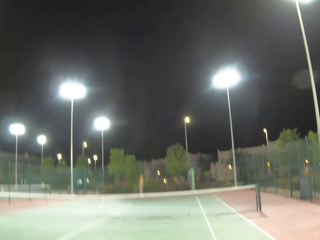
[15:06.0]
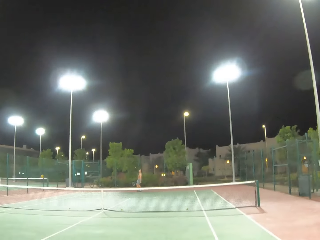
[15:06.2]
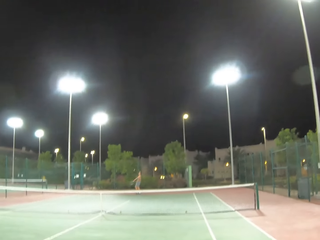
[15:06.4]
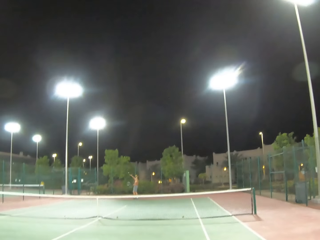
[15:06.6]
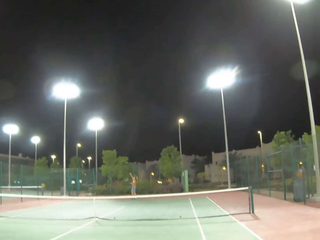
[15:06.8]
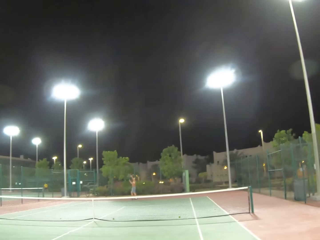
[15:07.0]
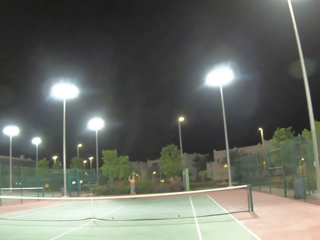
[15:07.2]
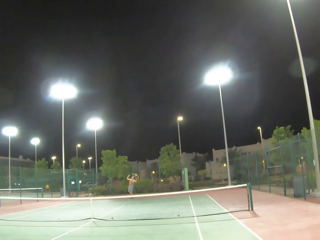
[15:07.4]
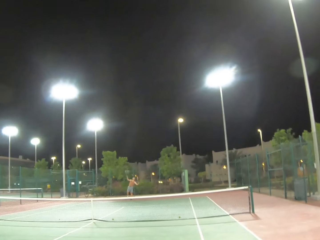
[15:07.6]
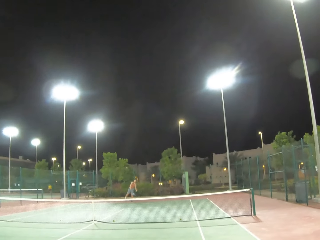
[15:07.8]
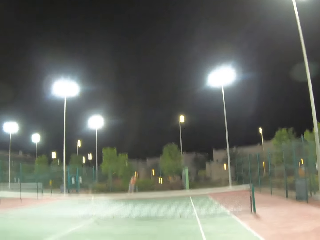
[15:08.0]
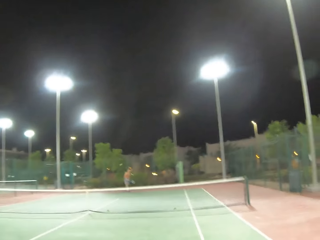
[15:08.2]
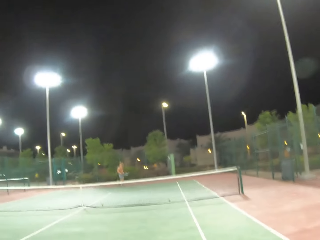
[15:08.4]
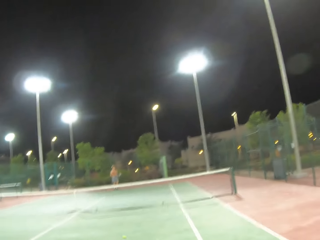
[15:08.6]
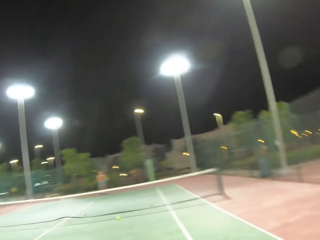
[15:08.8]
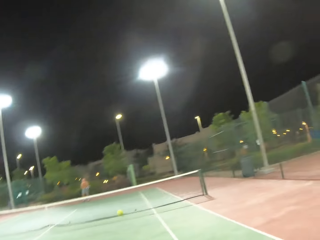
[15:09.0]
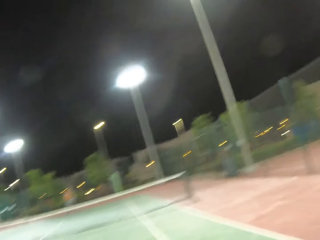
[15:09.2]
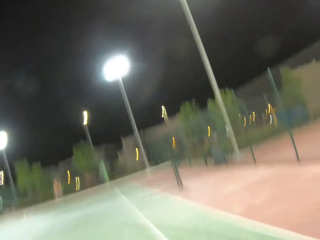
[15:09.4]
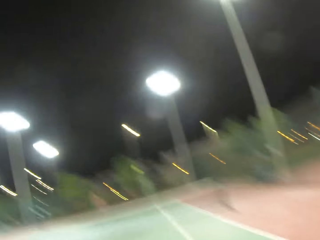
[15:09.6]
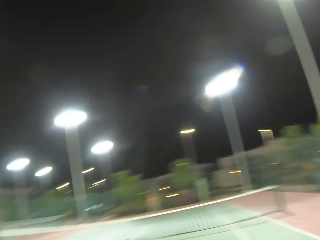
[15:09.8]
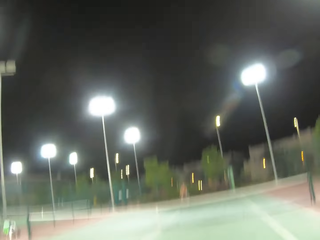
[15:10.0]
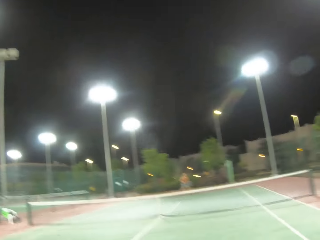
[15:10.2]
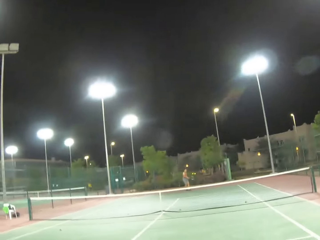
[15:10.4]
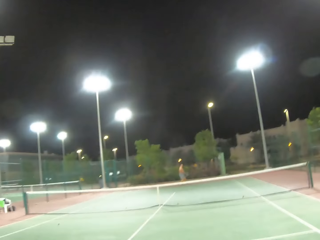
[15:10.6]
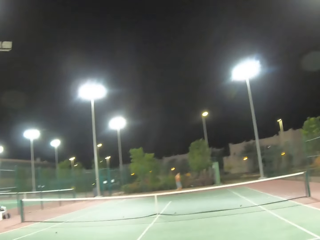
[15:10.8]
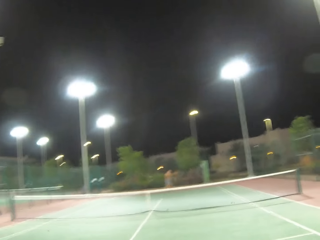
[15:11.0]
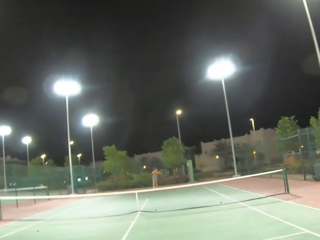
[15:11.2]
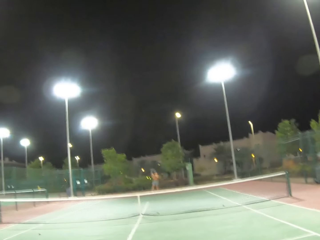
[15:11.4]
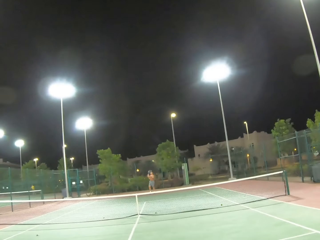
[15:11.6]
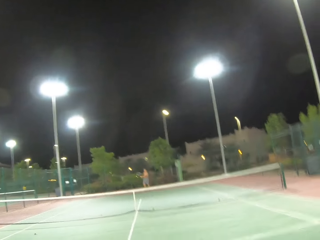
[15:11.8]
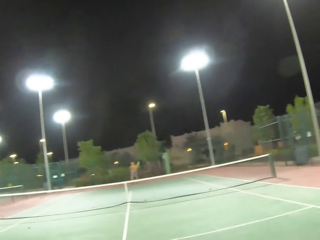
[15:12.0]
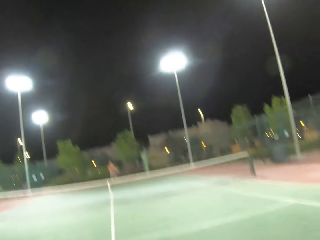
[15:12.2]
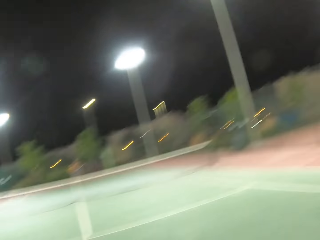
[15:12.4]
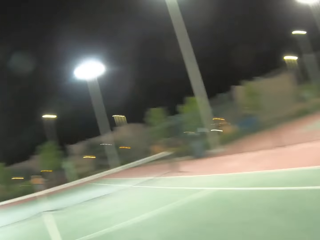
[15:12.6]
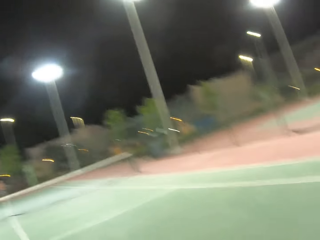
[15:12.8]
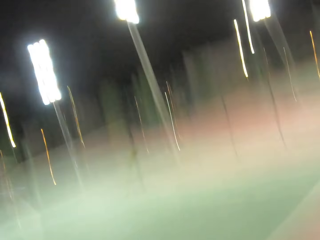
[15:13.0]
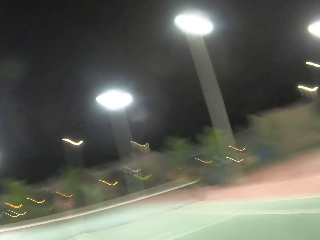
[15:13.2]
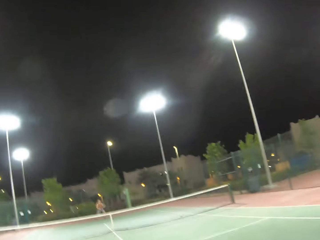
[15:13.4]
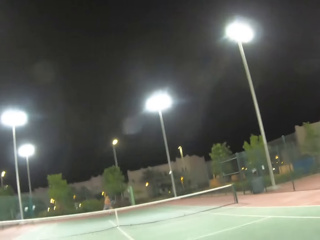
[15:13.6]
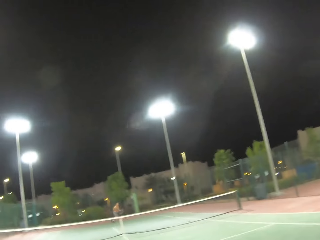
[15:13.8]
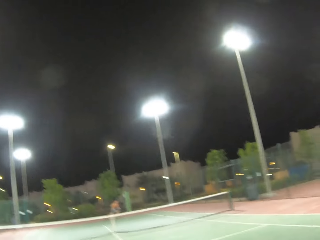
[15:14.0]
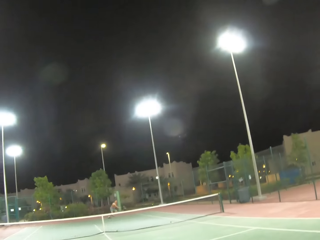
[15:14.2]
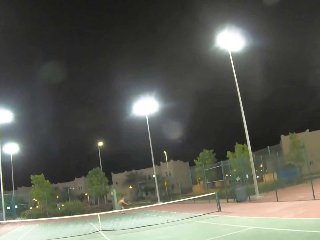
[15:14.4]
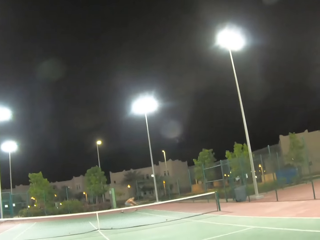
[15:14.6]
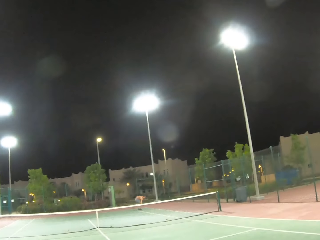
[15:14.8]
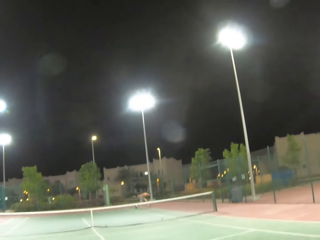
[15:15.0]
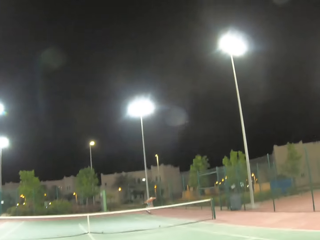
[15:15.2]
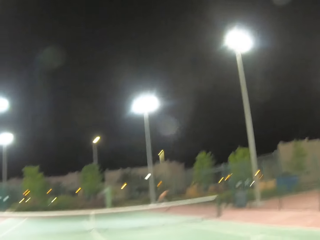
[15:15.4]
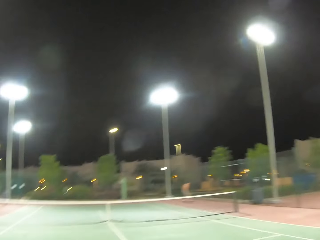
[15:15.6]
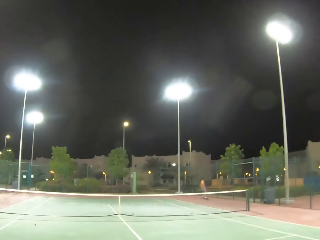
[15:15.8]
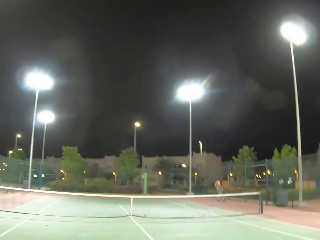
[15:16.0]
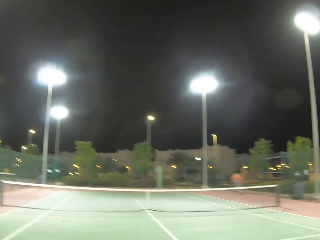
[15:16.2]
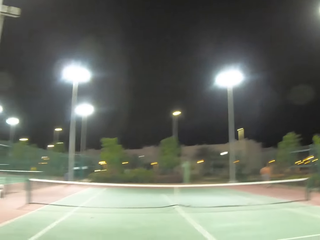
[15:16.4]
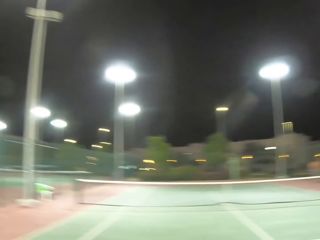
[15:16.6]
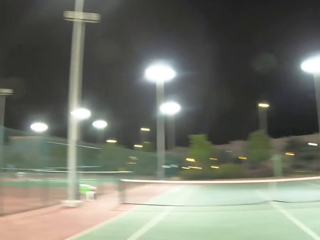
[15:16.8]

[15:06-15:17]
The man serves the tennis ball in the tennis court and passes the tennis ball with the racket. The camera wearer passes the tennis ball with the racket and plays tennis with the man. The man passes the tennis ball with the racket.

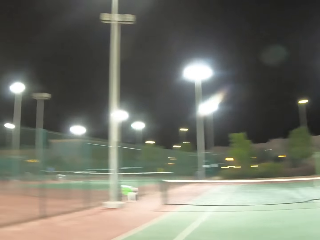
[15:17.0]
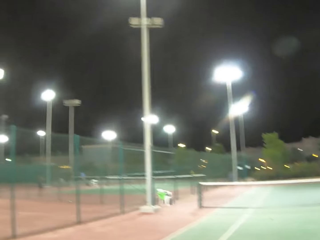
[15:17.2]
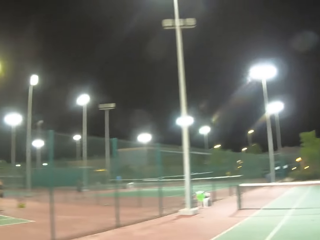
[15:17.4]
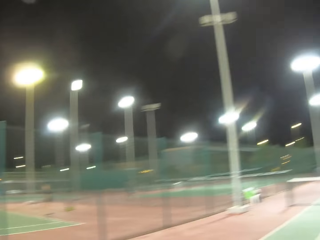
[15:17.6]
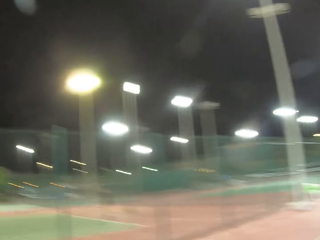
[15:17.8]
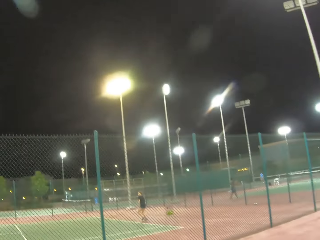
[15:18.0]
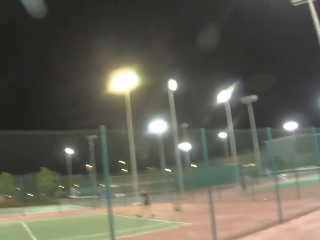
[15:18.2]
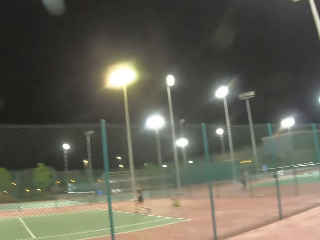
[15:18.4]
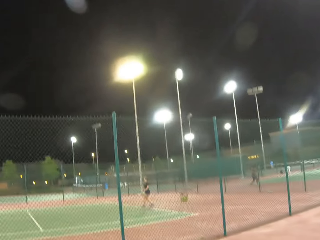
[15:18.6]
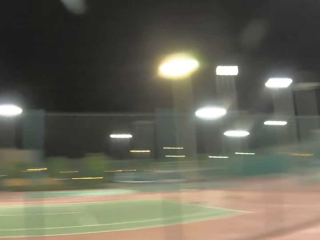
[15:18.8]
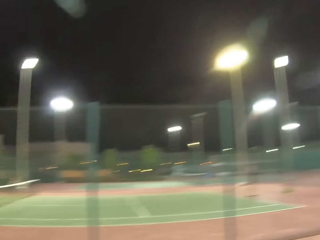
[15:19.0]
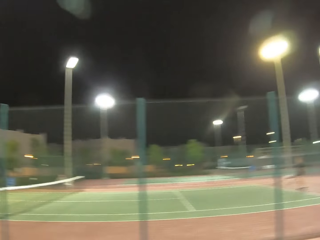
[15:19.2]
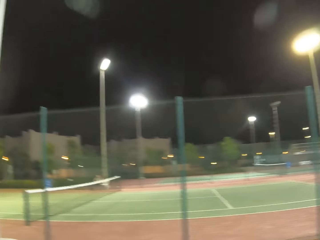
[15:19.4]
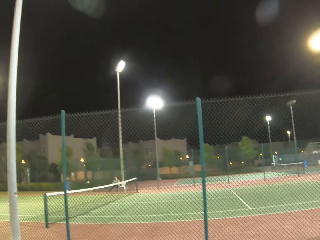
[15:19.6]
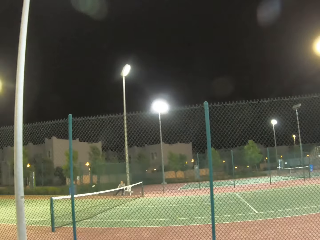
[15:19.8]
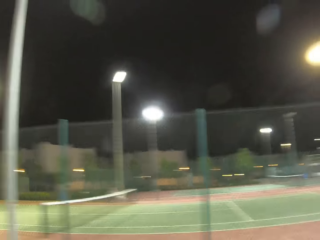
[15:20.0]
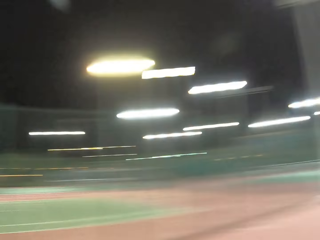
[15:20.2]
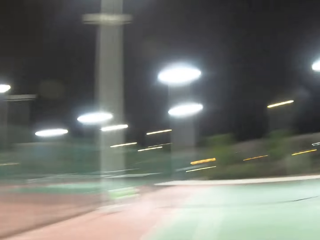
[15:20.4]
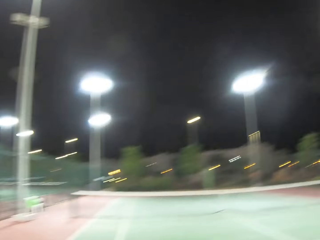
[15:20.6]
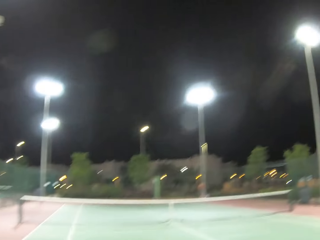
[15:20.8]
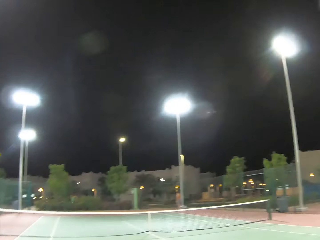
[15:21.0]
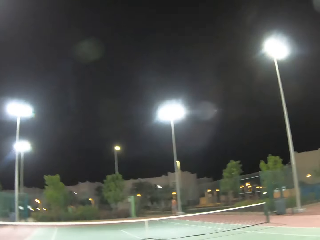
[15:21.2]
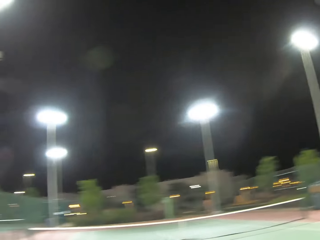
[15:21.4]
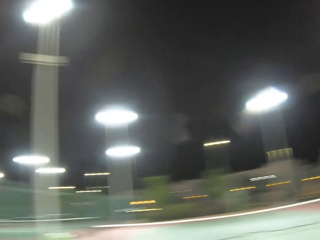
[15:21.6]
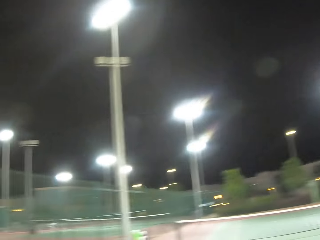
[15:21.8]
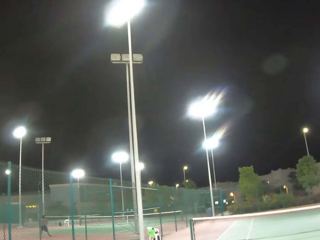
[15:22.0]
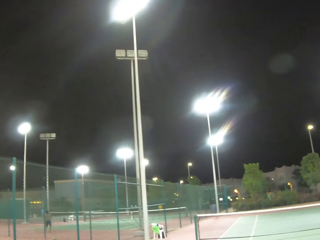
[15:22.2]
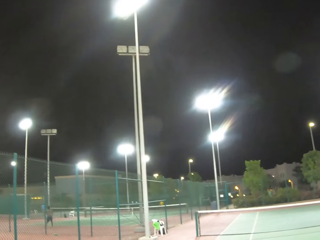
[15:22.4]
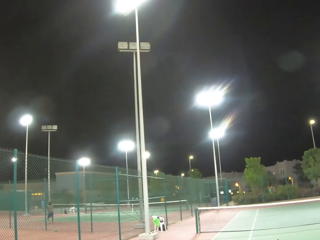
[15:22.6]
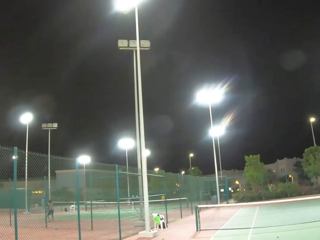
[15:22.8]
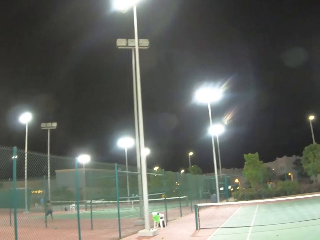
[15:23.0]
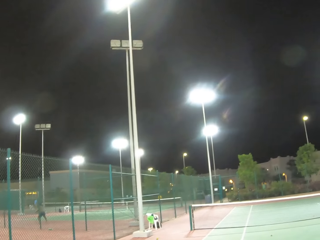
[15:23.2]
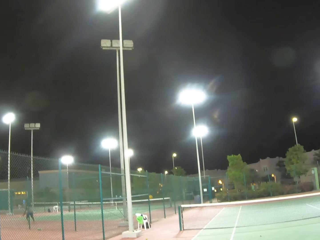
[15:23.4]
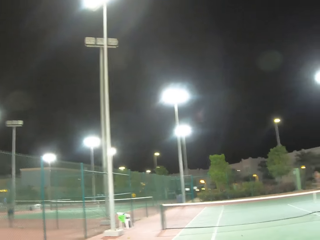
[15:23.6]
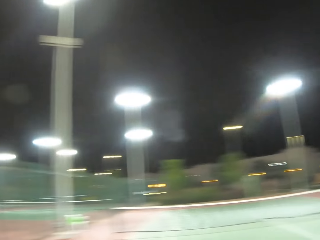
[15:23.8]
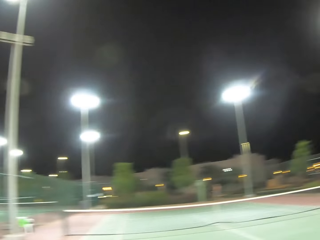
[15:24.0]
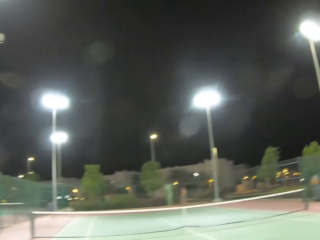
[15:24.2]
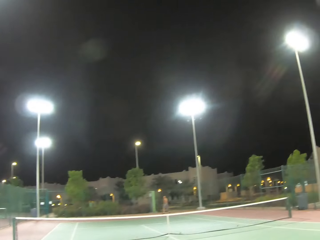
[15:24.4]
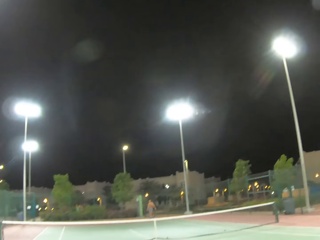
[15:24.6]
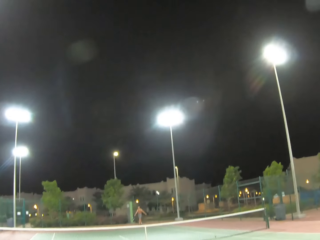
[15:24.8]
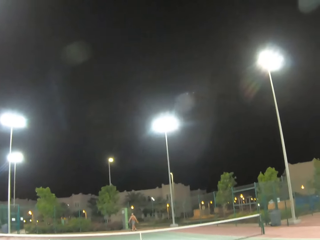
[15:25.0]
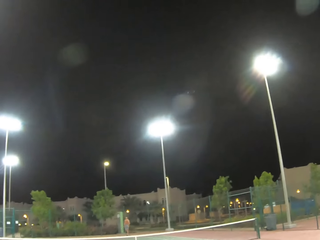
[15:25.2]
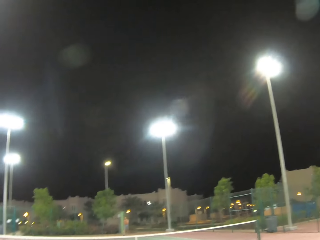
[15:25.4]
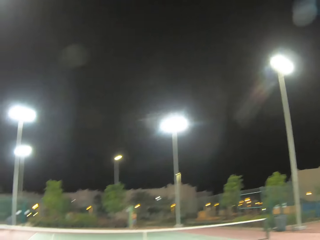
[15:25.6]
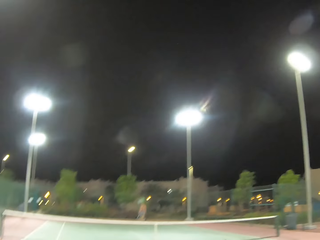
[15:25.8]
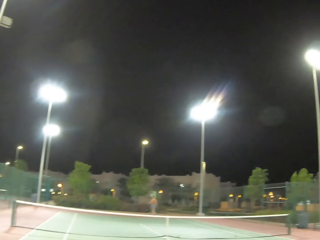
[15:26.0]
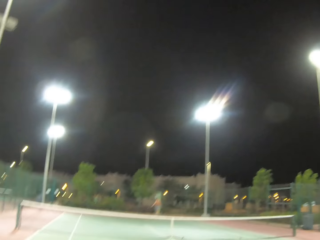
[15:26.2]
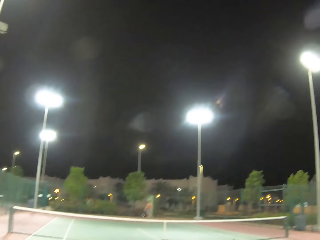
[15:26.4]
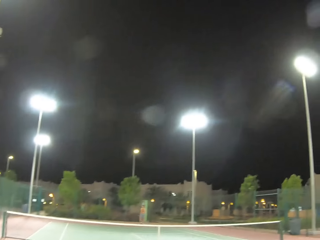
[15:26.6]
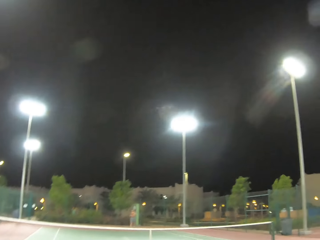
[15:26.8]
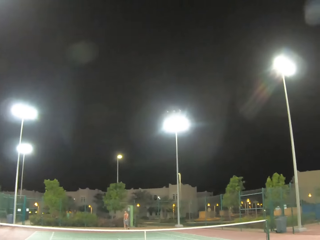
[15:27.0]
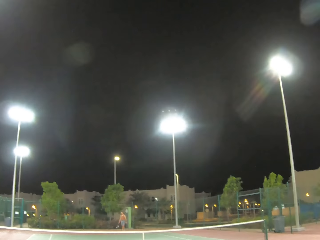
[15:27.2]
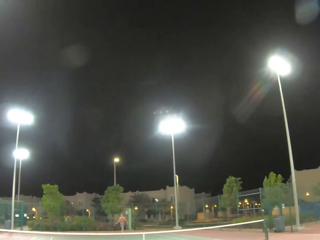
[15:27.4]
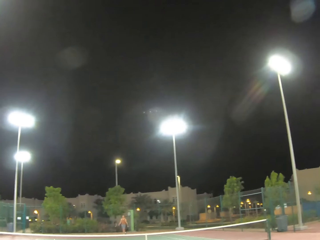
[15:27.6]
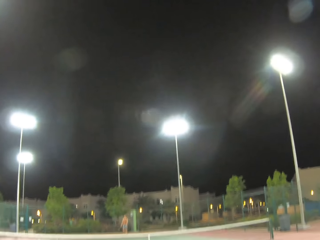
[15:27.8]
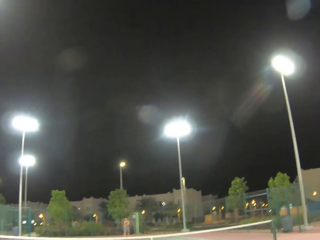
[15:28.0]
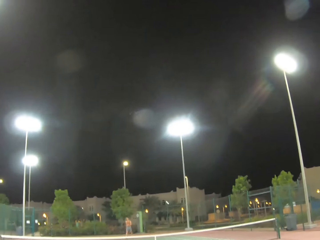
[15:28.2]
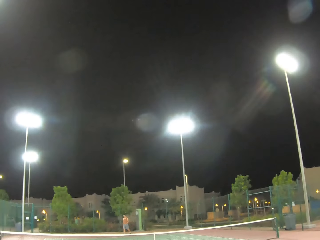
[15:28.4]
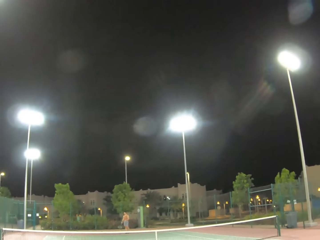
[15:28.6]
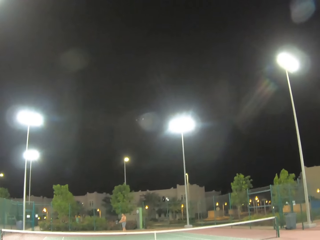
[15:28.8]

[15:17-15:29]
The camera wearer looks at a side of the tennis court.
